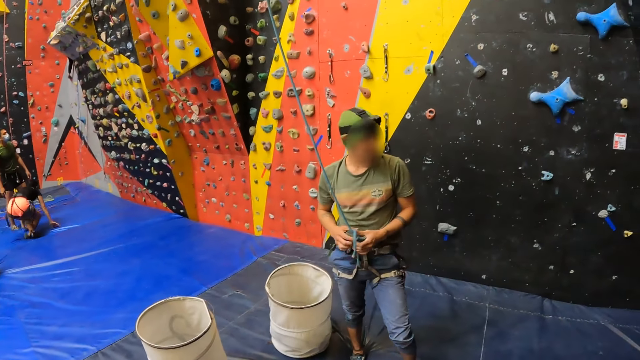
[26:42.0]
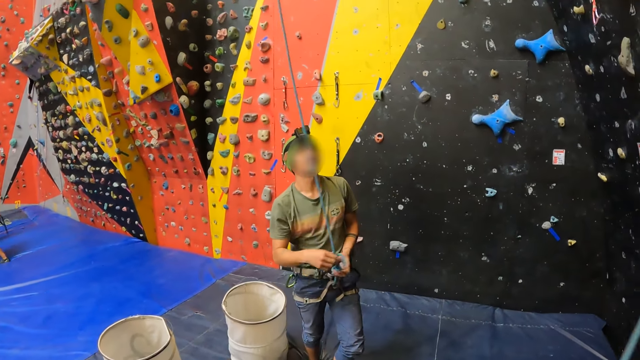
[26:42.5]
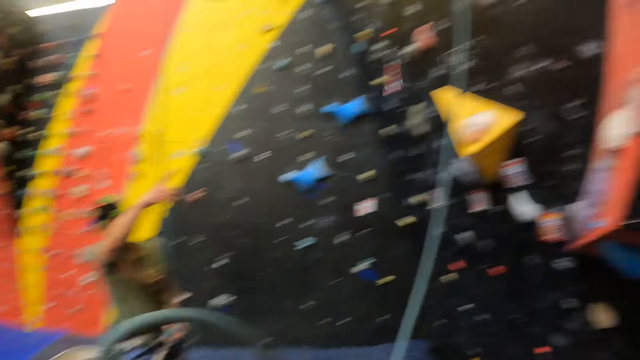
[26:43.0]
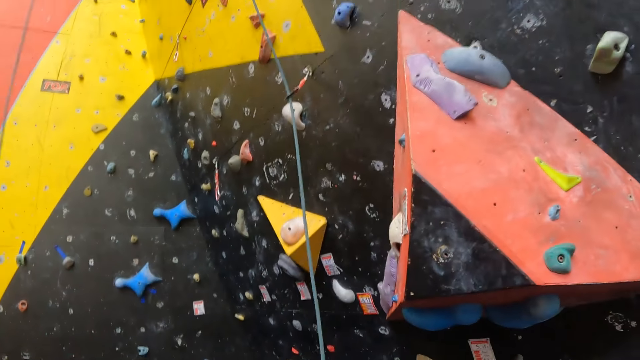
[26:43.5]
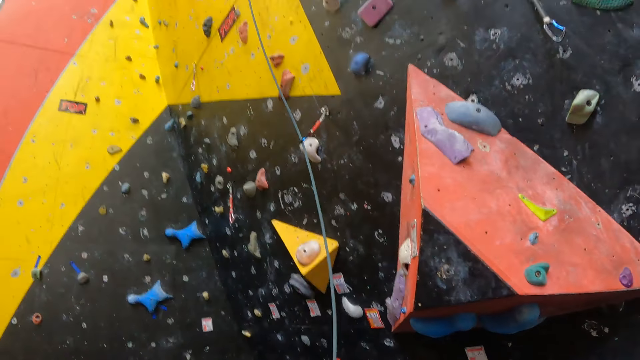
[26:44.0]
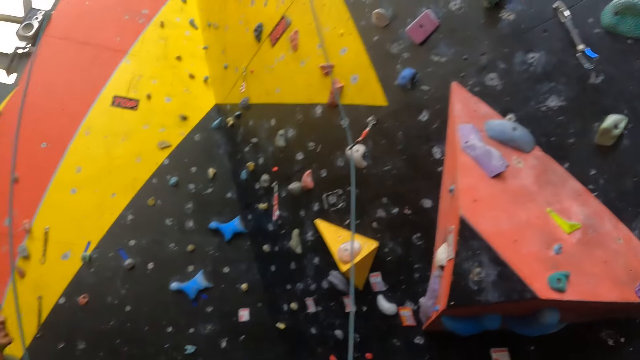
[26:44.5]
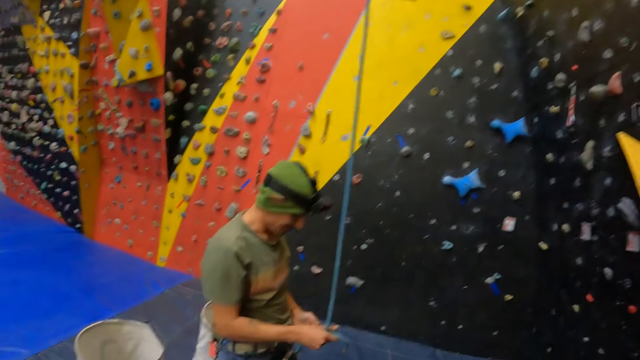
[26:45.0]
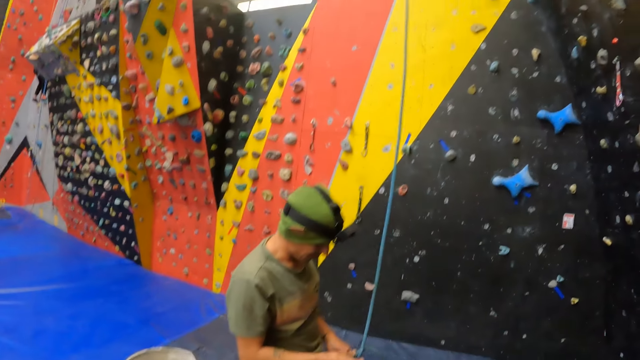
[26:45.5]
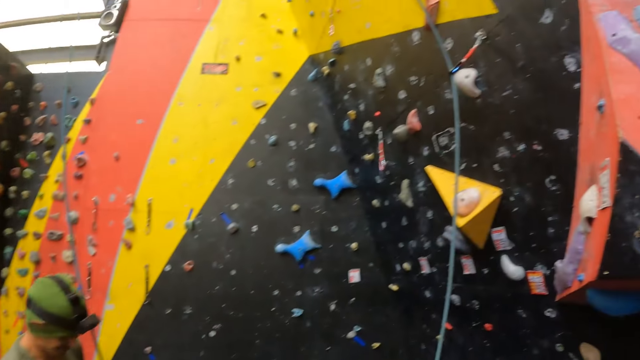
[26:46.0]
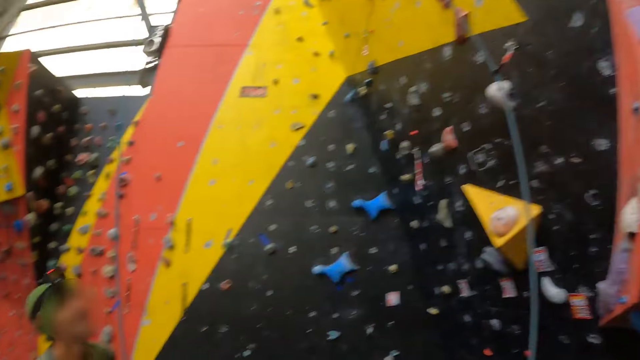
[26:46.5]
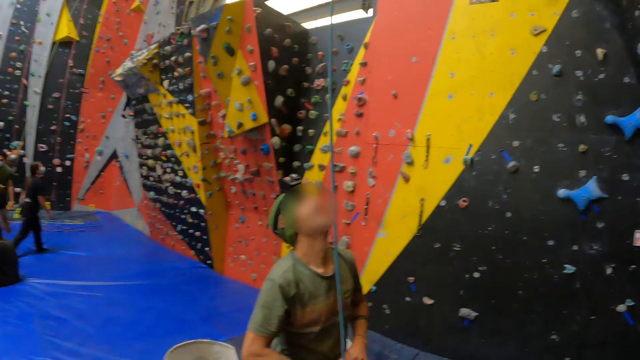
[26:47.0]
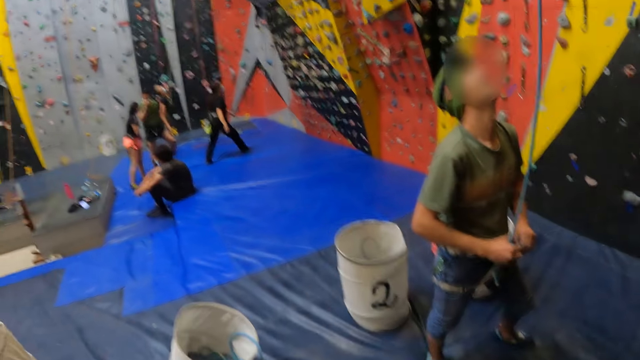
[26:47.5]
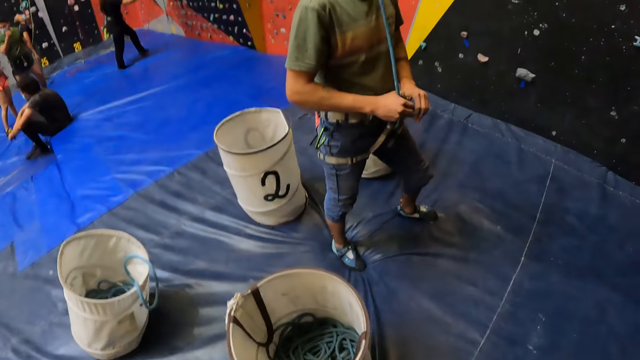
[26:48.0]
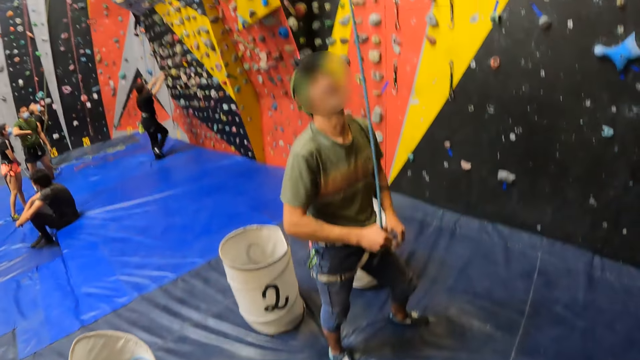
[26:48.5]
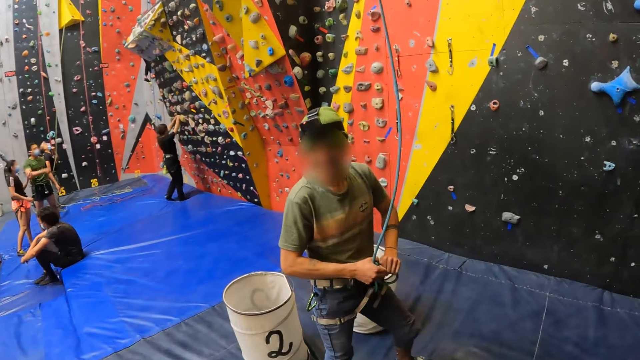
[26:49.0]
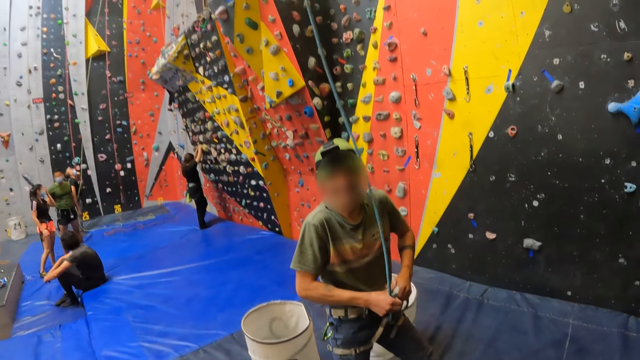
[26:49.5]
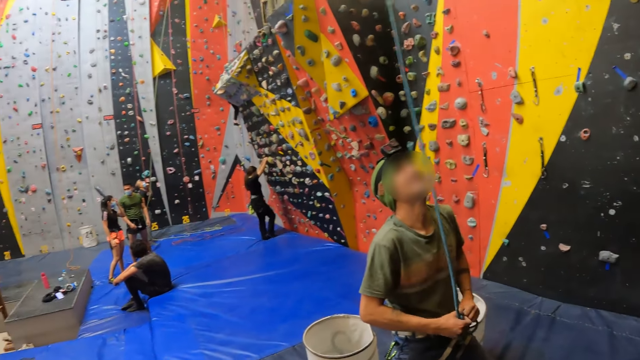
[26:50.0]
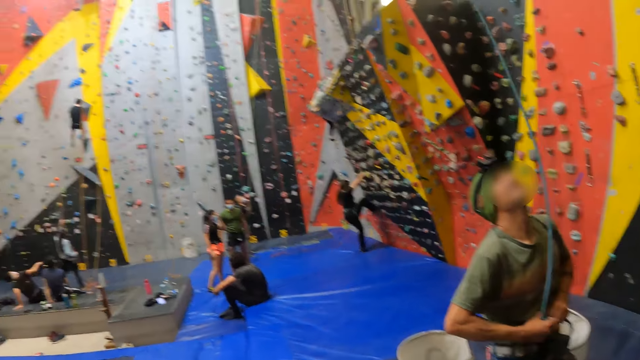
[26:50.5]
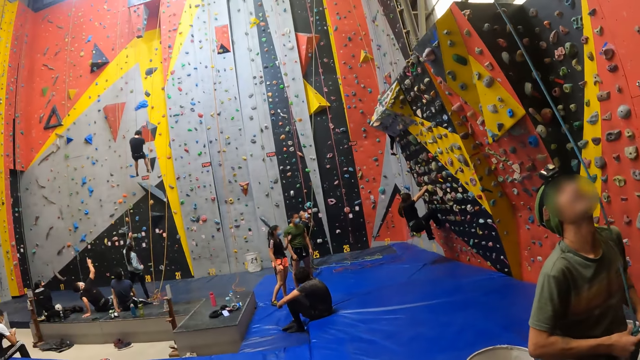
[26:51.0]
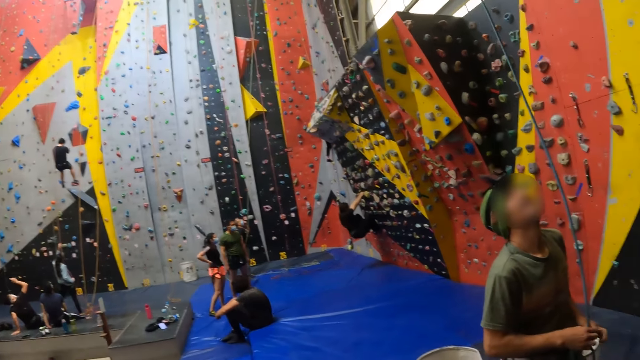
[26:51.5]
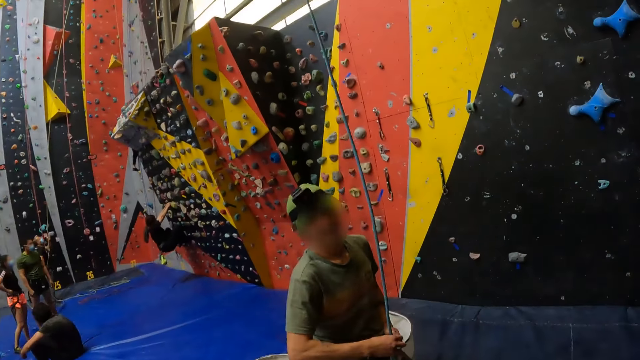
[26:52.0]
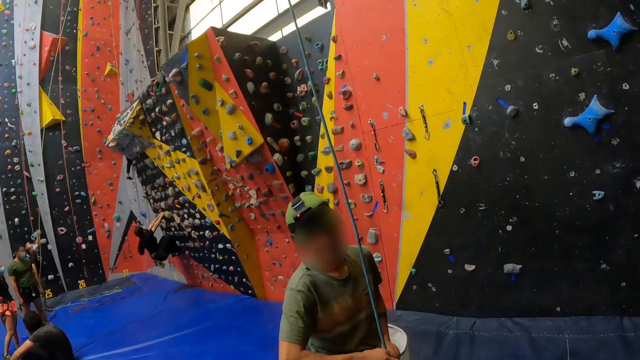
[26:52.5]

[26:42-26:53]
The camera wearer looks at the climbing wall. They look at the man. They look around the climbing wall. They look at the man. The man shakes his head. The camera wearer looks around the climbing wall.

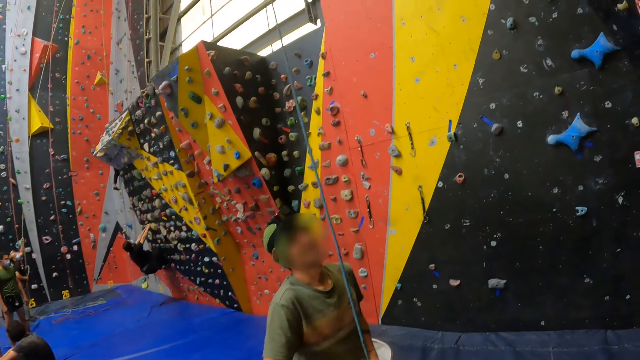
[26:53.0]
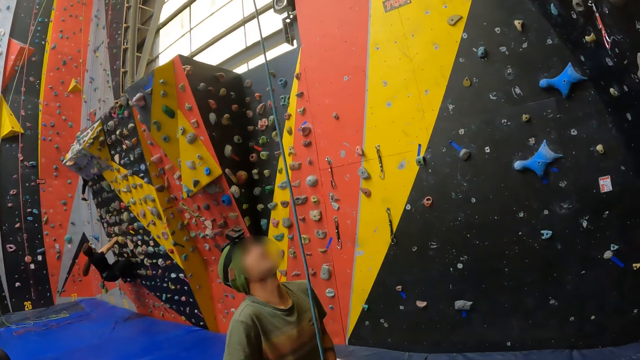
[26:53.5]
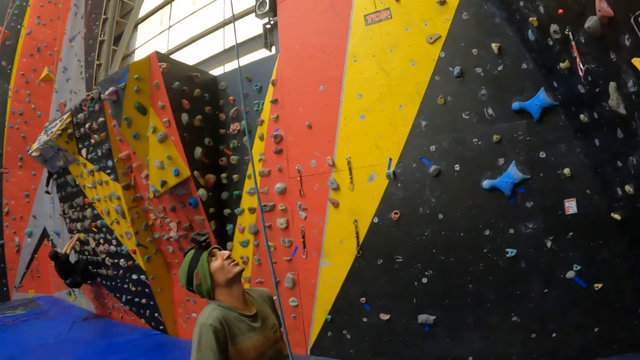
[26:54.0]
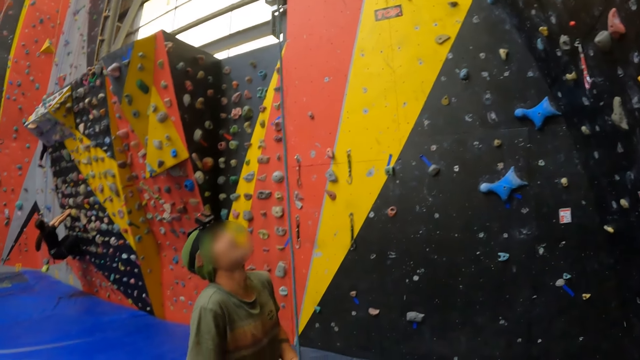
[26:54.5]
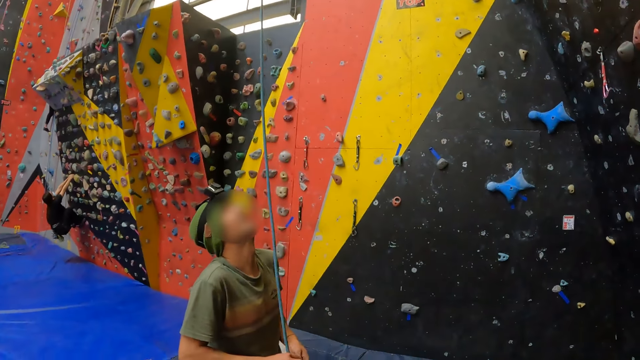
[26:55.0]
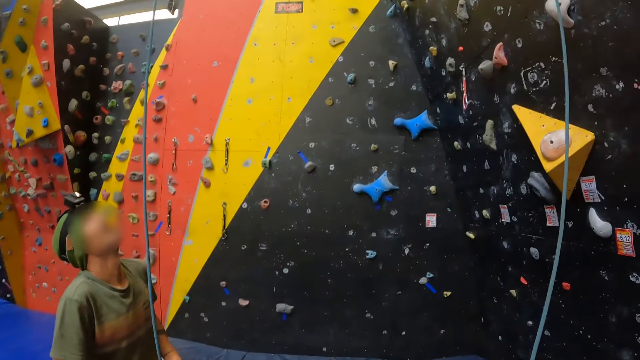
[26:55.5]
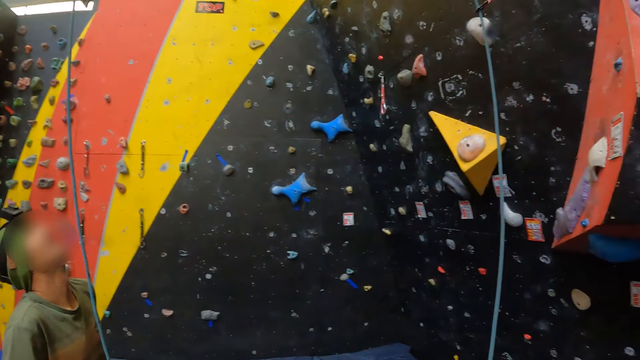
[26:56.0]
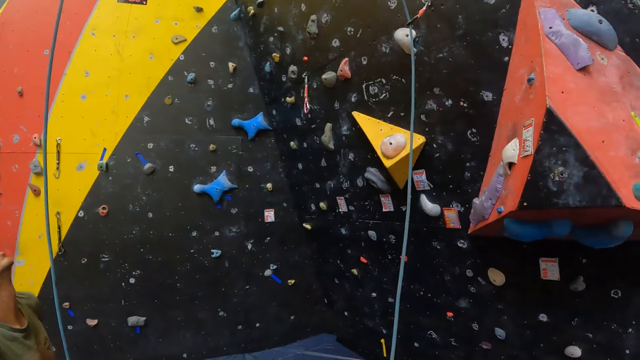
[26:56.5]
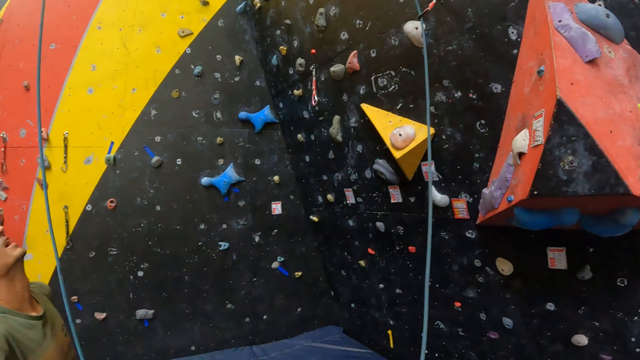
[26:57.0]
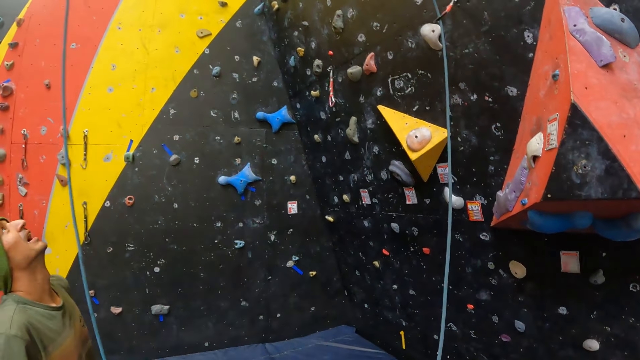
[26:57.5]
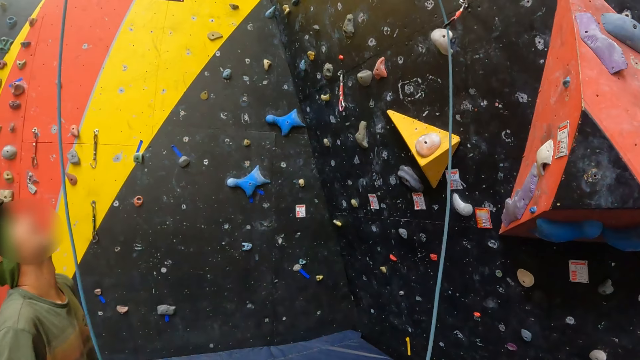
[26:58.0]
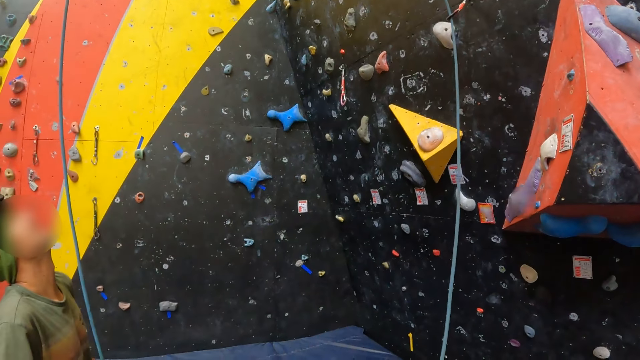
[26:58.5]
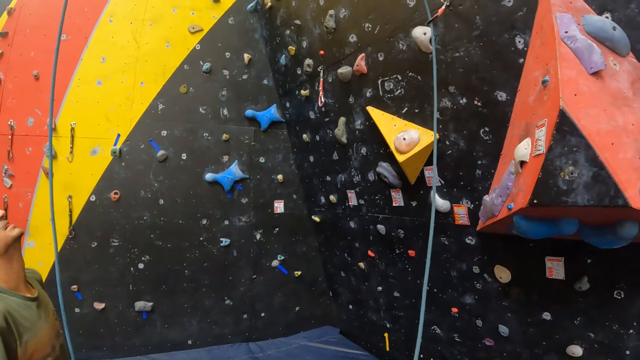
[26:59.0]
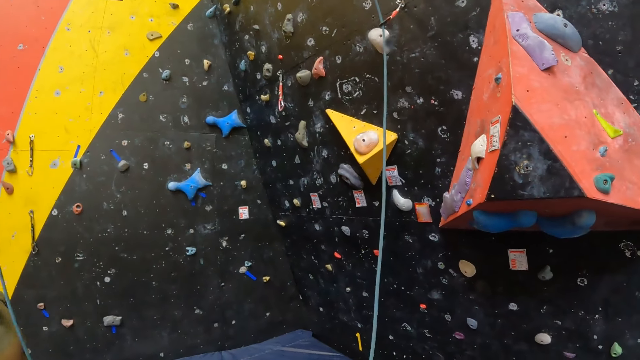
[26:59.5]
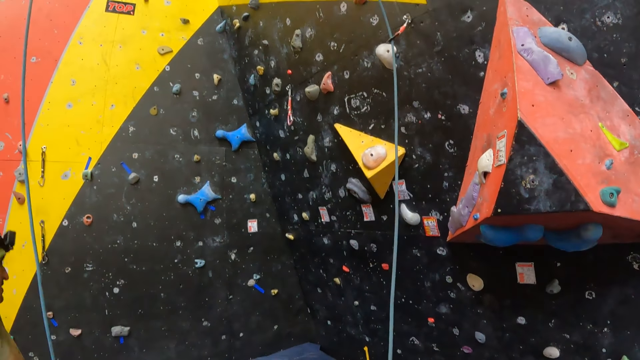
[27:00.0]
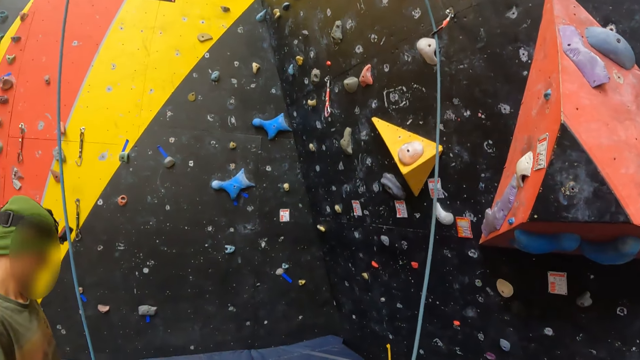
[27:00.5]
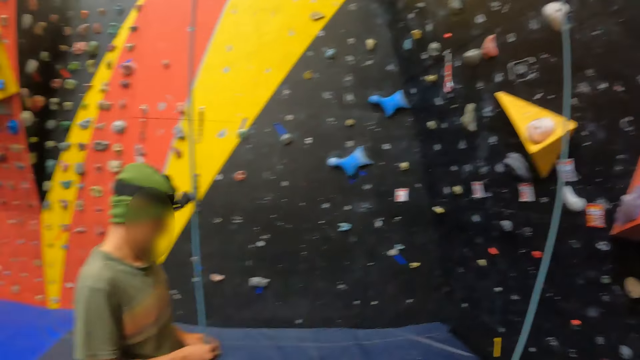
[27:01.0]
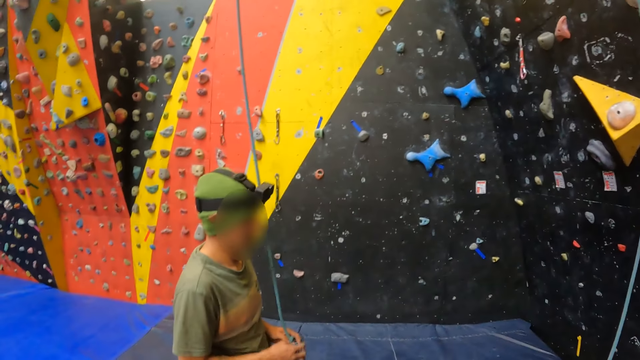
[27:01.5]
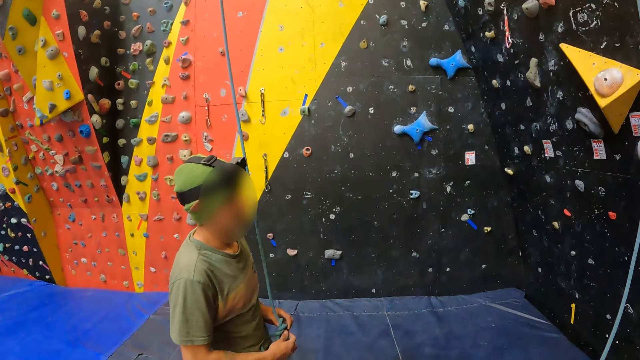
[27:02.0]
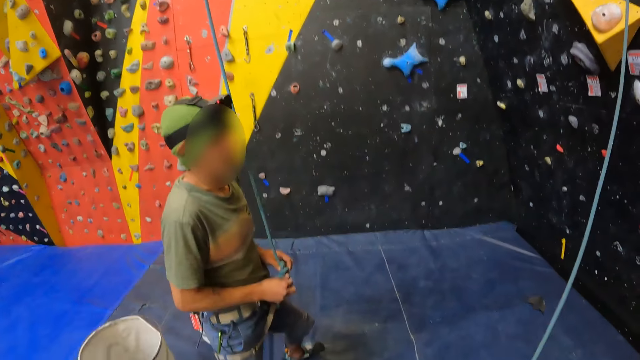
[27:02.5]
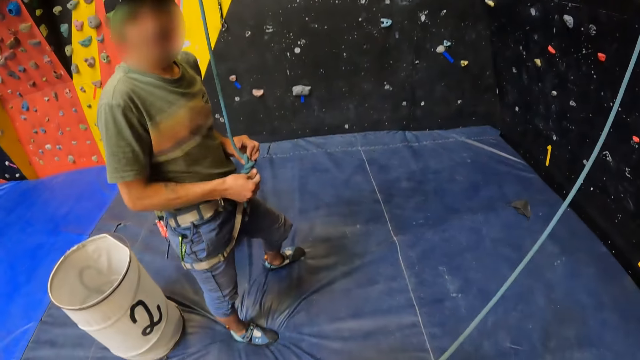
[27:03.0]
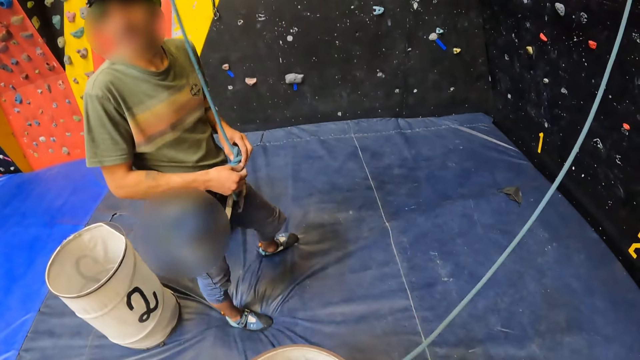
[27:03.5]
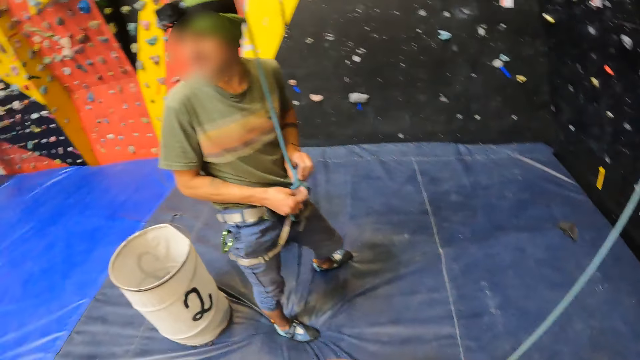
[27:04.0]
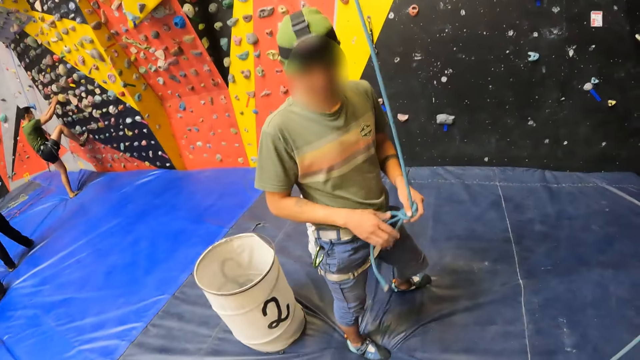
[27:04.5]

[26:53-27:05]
The camera wearer looks at the man. They look at the climbing wall.
